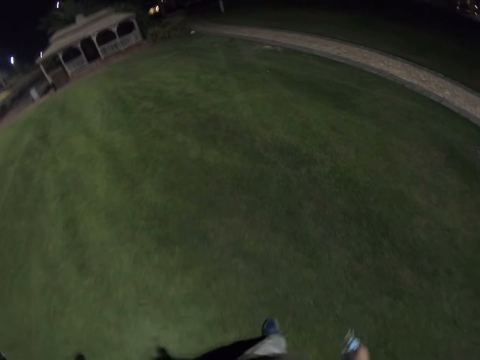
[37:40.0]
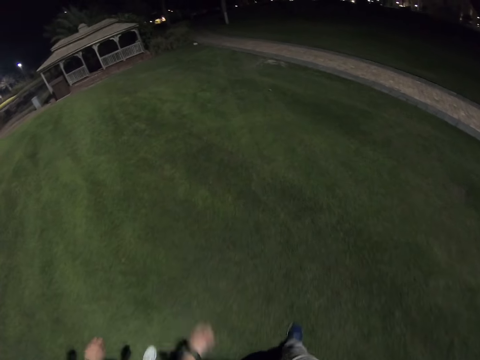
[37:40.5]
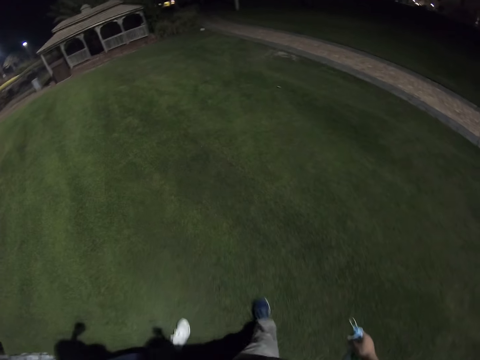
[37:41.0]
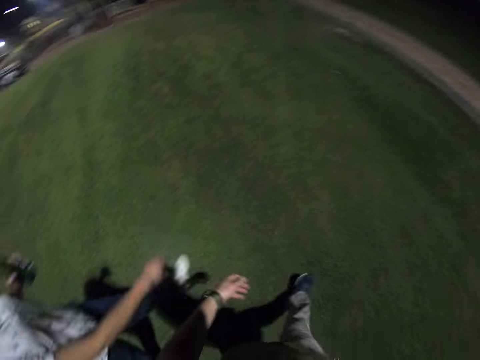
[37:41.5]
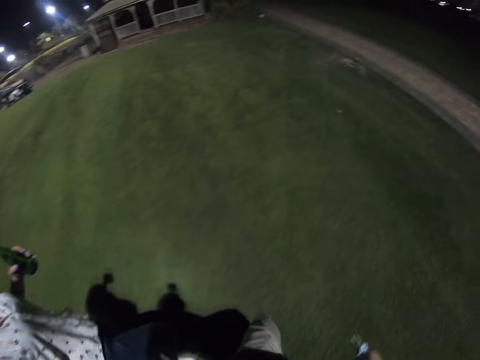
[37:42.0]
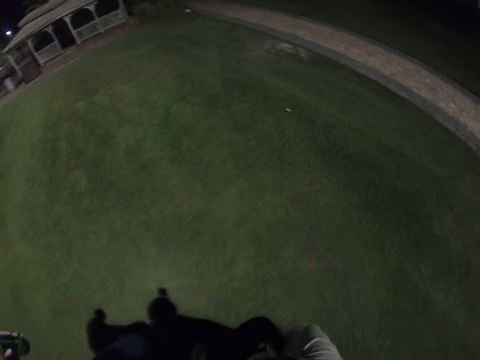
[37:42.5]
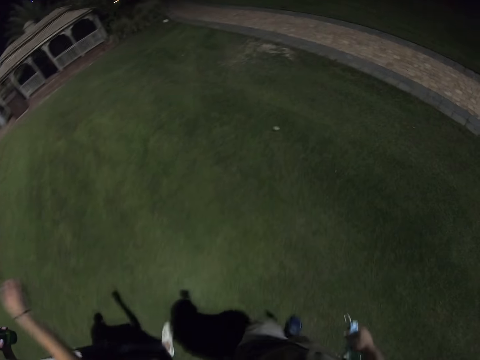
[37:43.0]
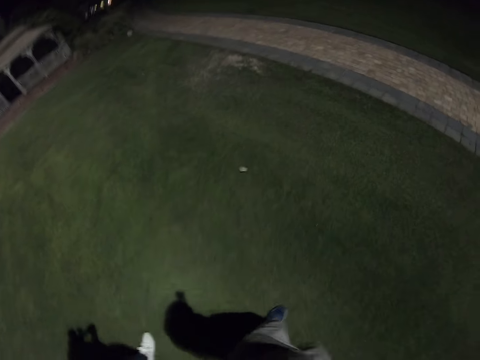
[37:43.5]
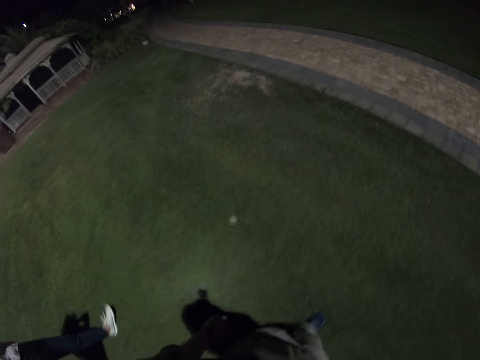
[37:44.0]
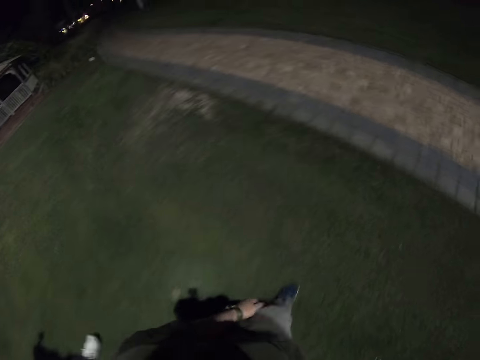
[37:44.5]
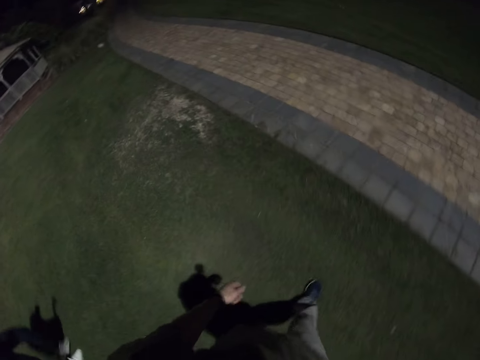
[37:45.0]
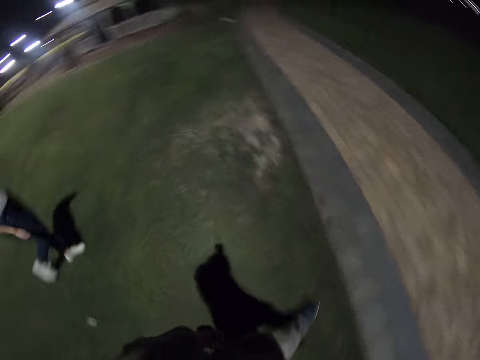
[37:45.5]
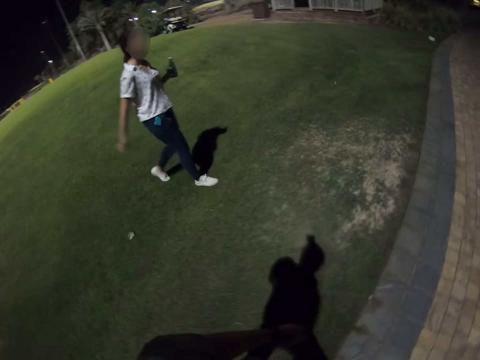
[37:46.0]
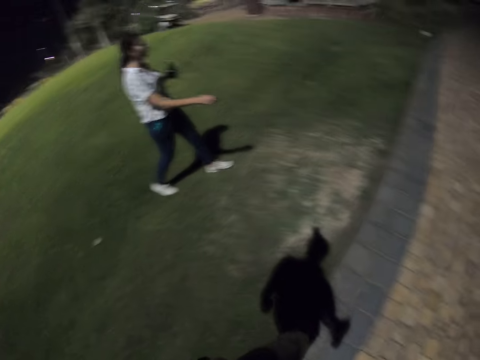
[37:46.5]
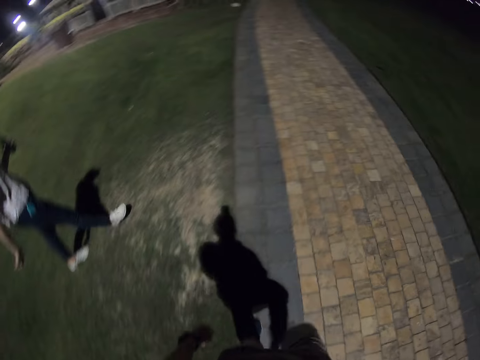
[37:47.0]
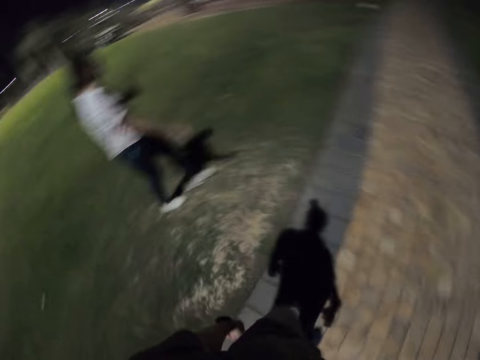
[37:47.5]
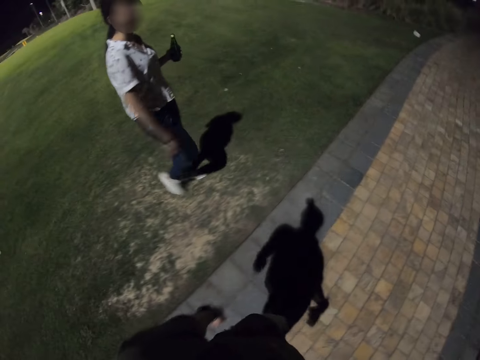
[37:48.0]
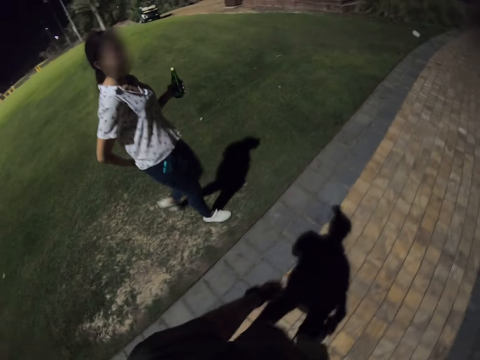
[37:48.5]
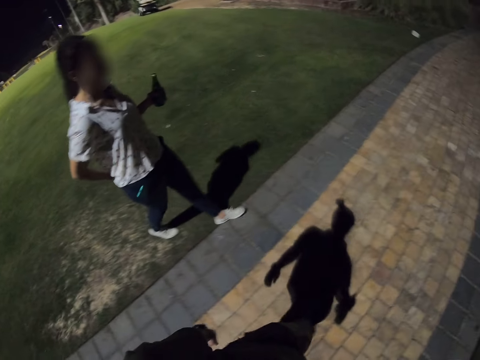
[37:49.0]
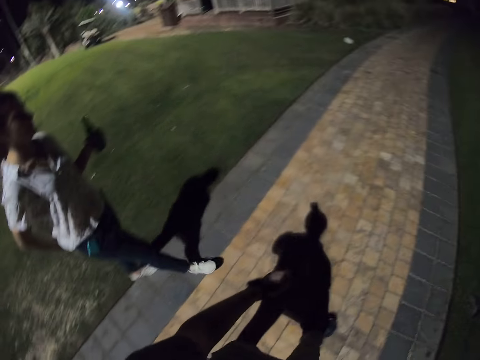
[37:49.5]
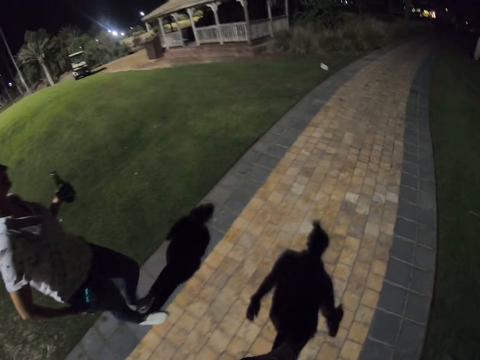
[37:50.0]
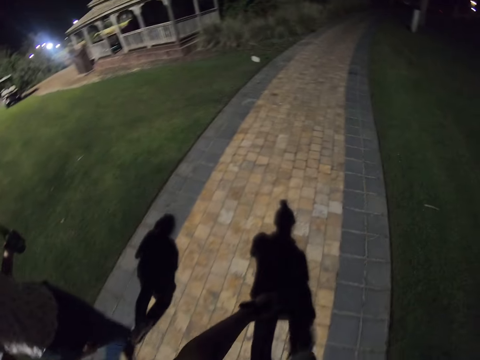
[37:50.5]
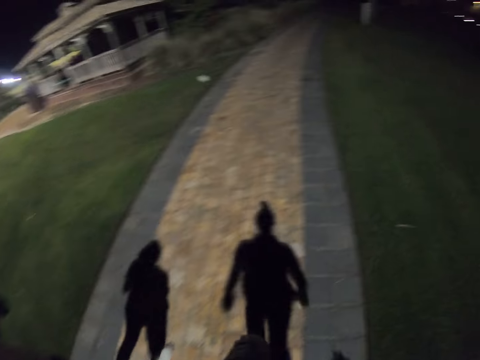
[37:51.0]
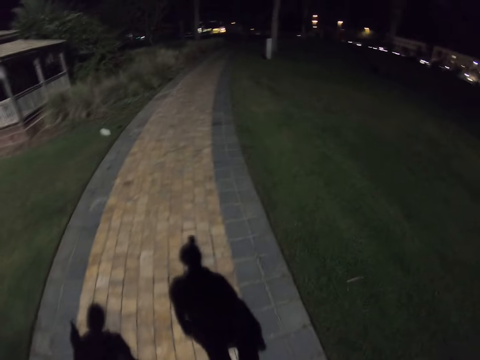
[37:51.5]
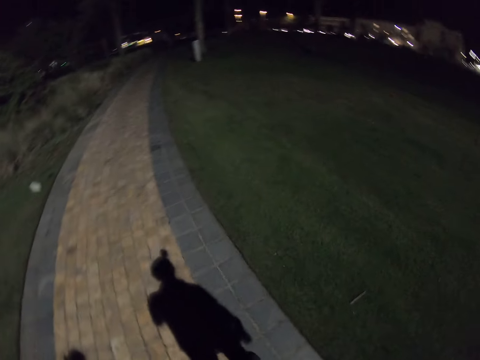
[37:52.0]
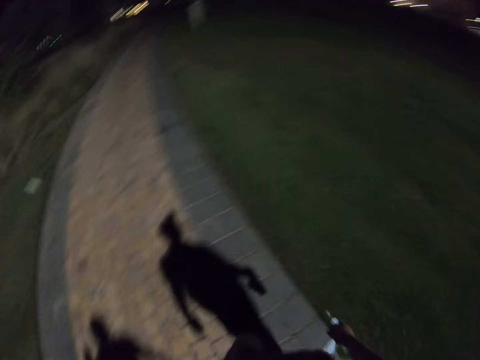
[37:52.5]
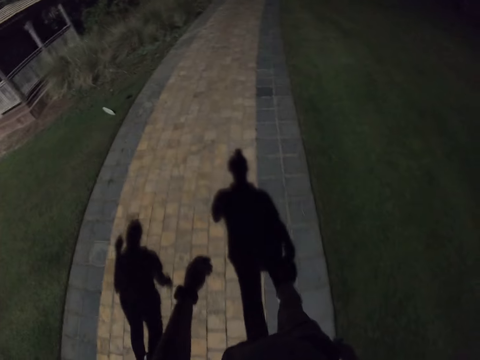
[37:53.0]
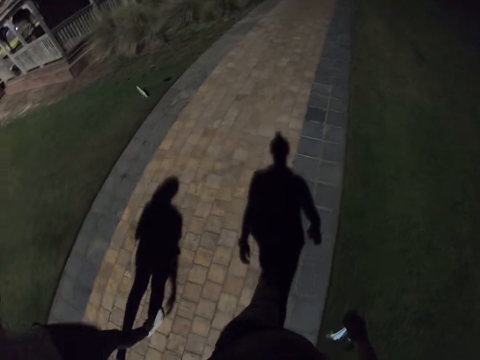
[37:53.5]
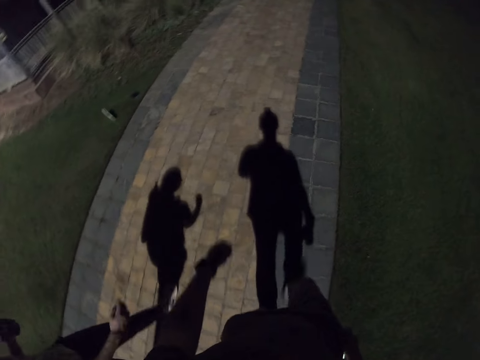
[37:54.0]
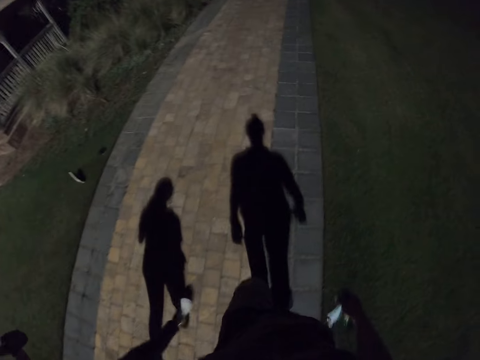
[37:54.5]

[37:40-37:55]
The camera wearer walks on a pavement. They put the left hand at the back. A woman walks on the pavement.

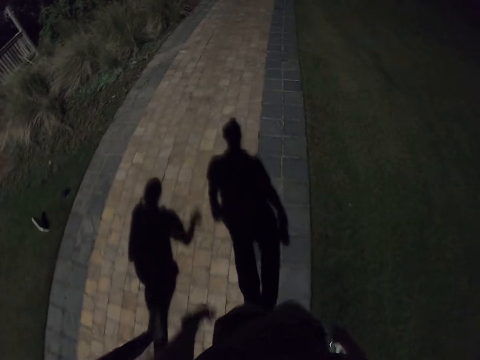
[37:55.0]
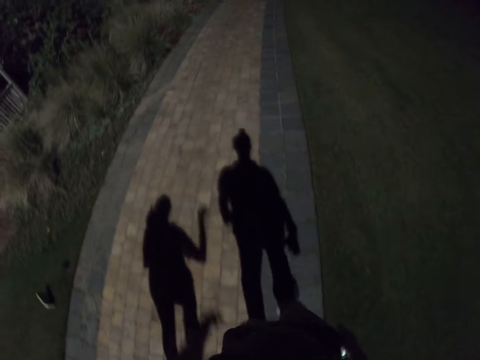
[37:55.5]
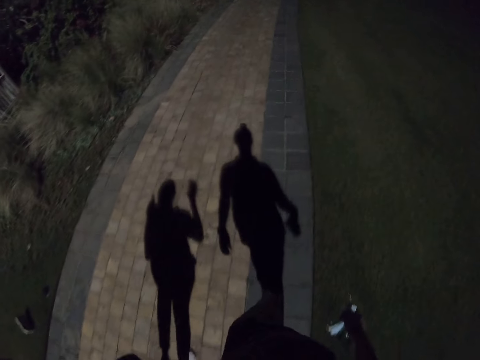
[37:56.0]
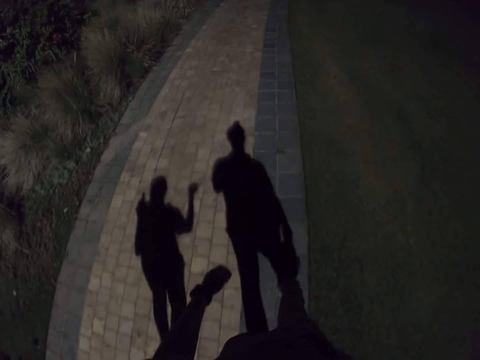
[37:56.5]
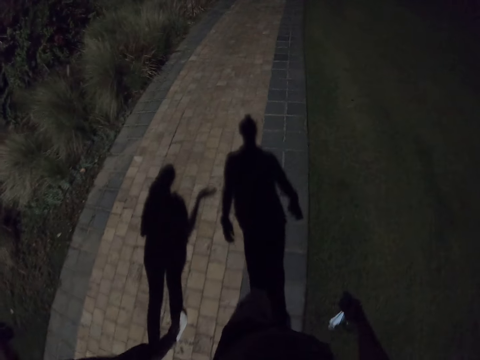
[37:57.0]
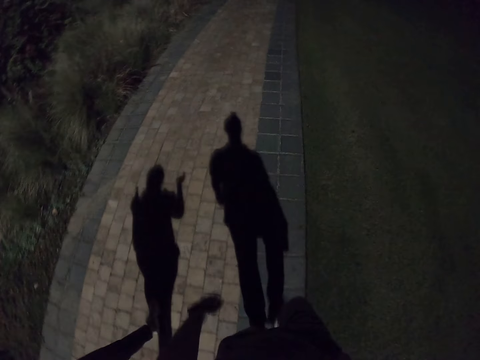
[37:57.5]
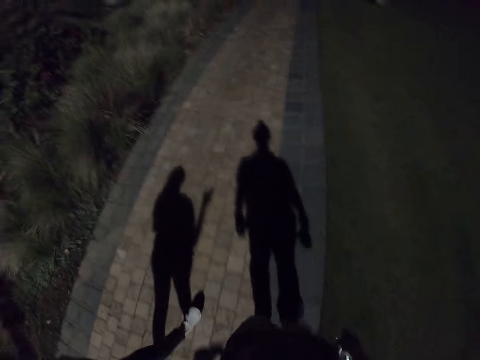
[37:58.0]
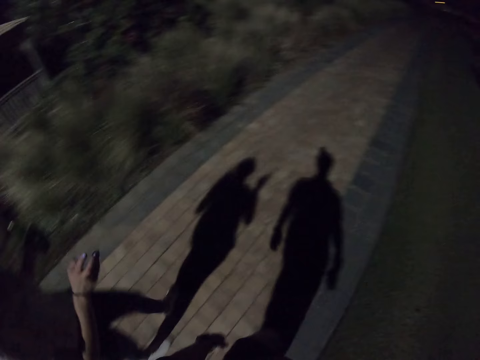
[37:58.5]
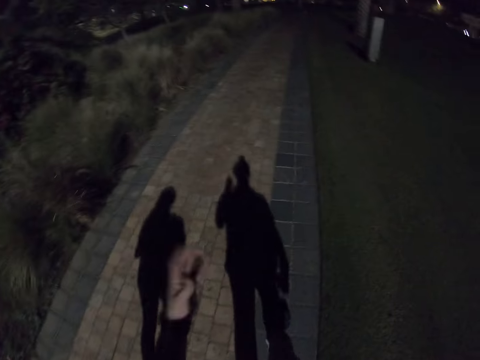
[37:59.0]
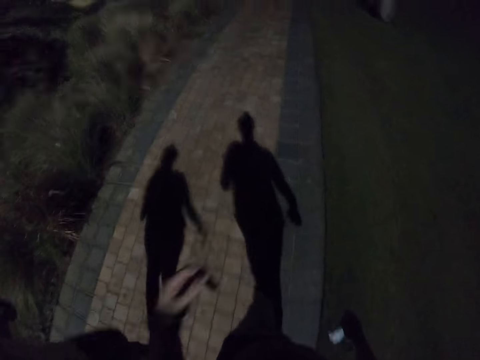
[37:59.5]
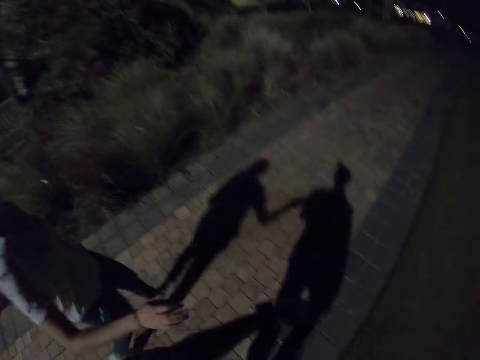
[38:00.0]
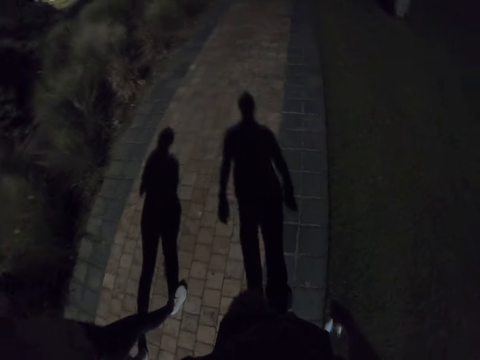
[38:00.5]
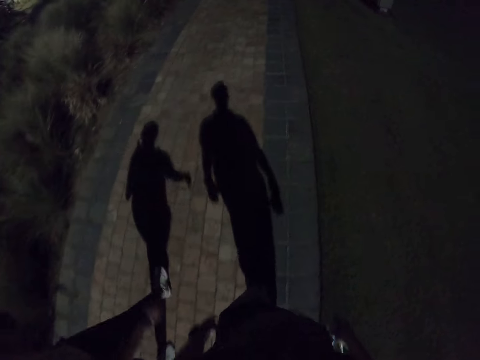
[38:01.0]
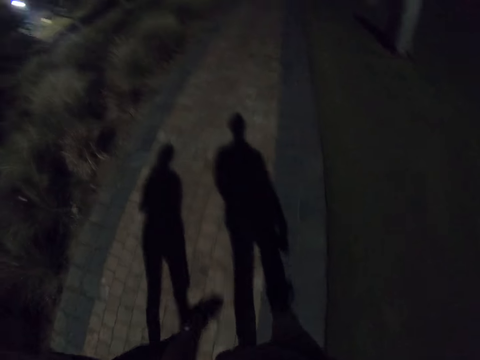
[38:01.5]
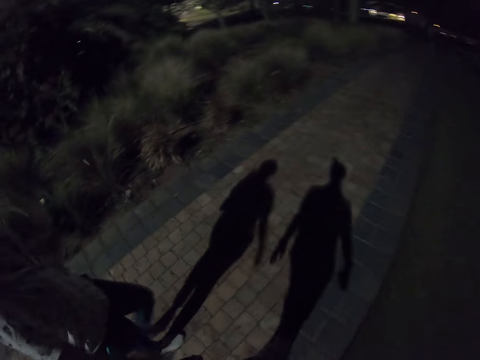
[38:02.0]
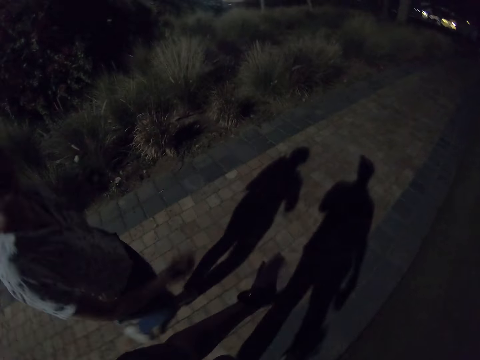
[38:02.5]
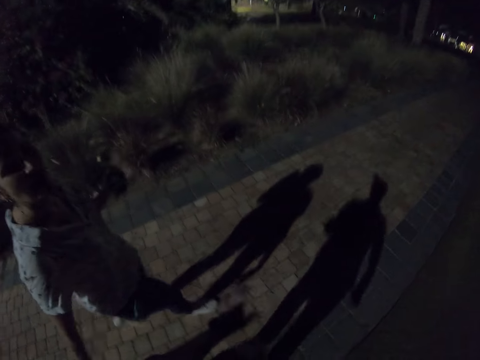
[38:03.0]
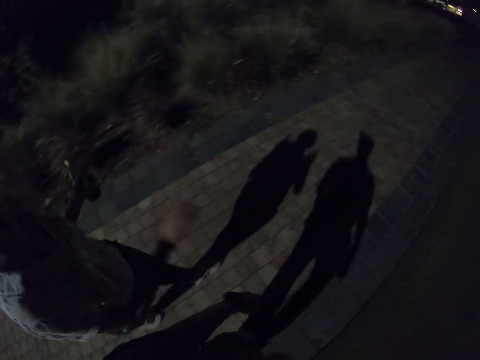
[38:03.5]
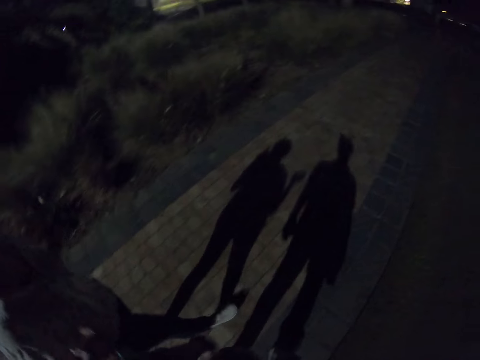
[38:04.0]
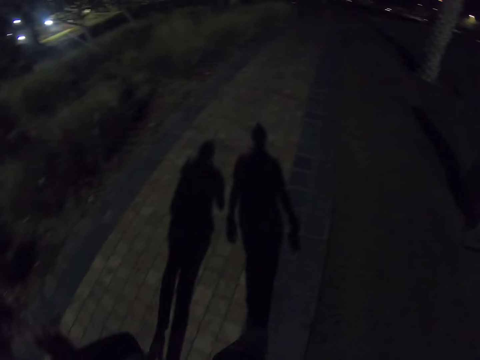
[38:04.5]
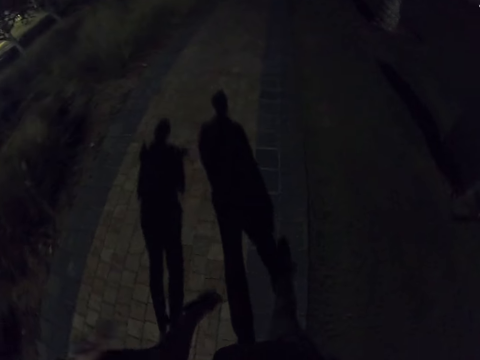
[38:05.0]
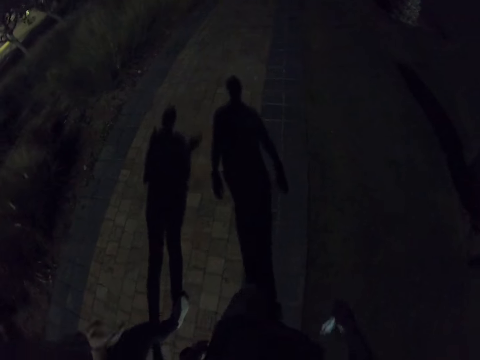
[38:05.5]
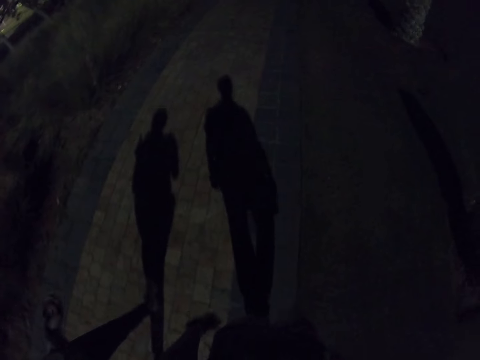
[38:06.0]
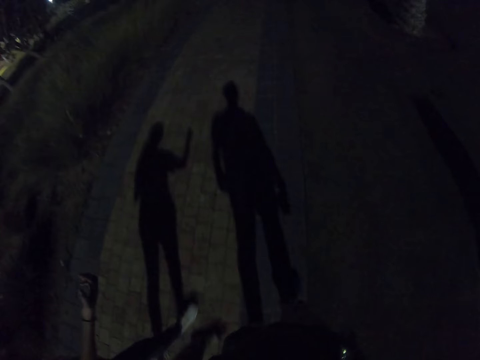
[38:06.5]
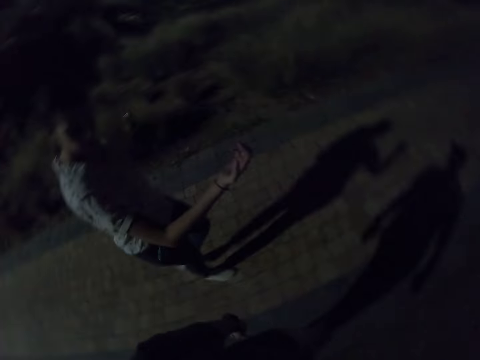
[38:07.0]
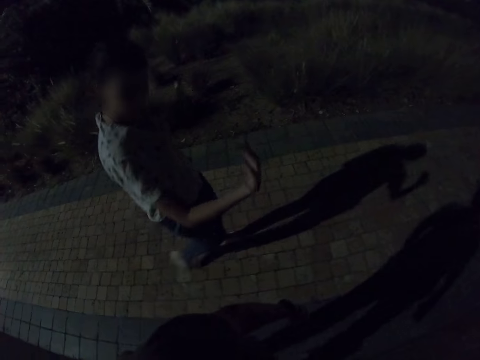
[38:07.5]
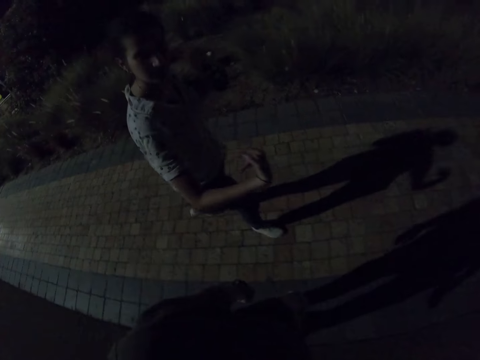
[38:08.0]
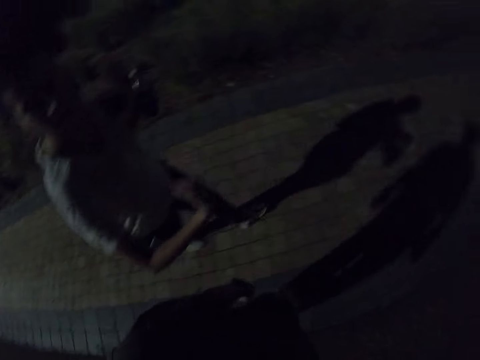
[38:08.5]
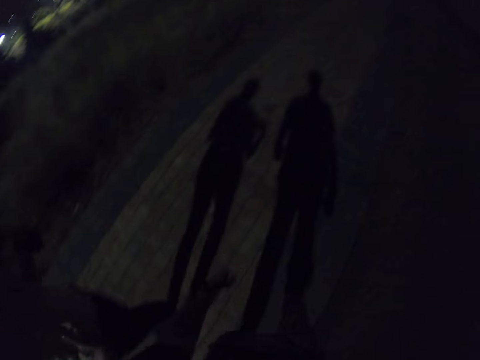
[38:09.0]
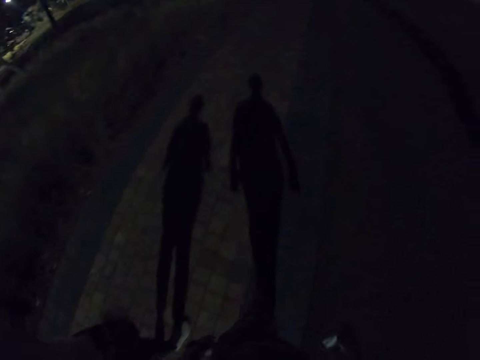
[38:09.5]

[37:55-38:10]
The camera wearer gestures with the left hand. He gestures out with his hand. A woman gestures with the left hand. The camera wearer walks on the field. The woman lifts the left hand. The woman gestures out with her hand. The camera wearer walks on the field.
